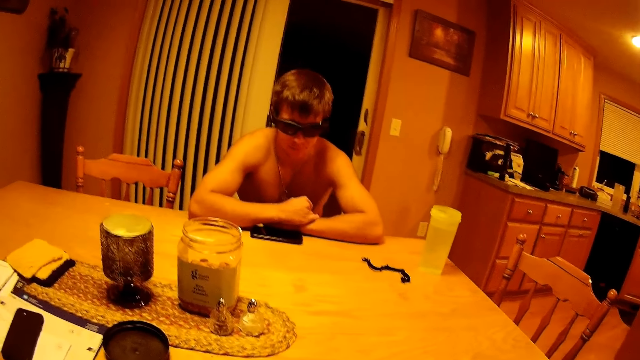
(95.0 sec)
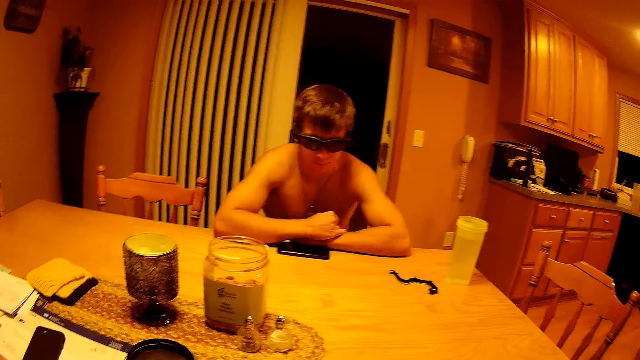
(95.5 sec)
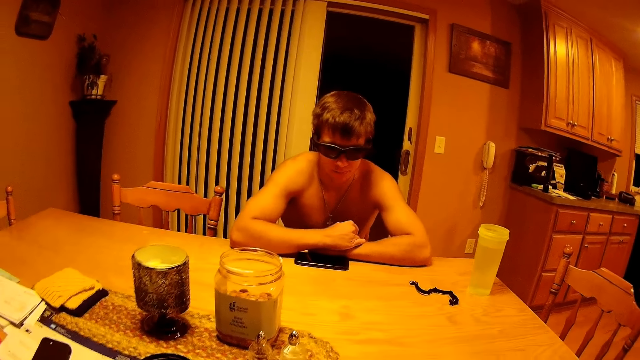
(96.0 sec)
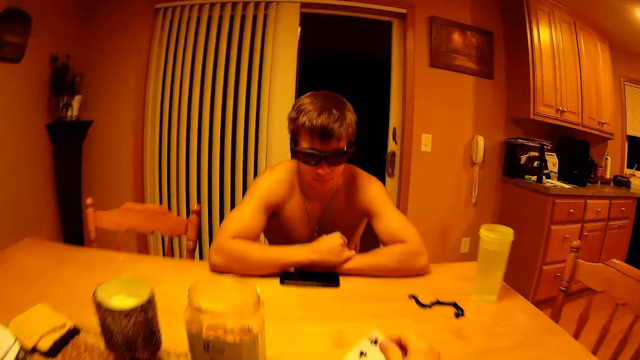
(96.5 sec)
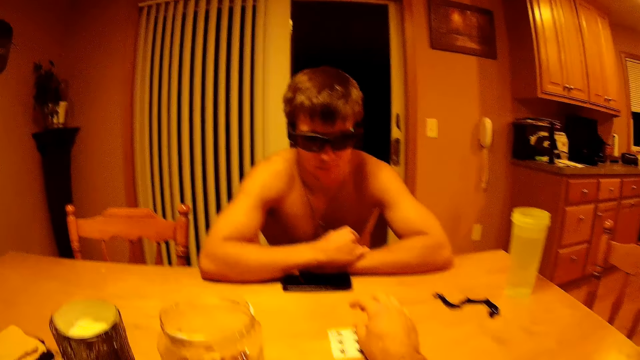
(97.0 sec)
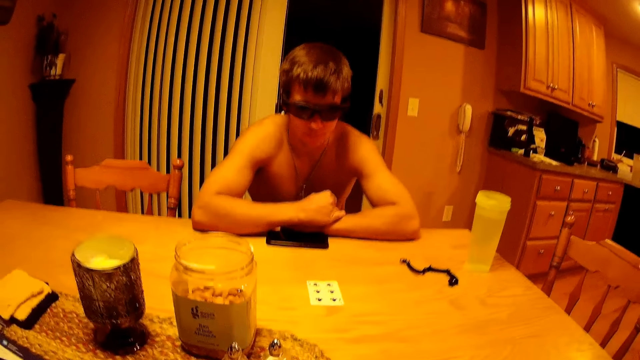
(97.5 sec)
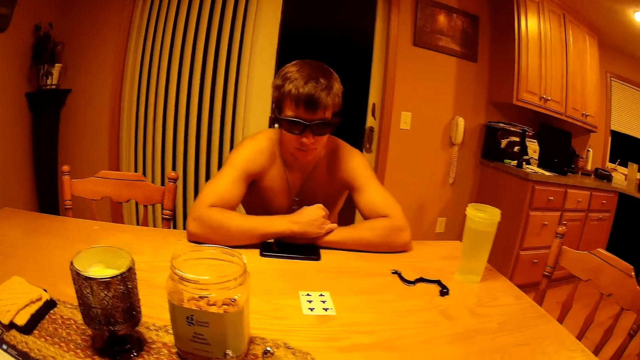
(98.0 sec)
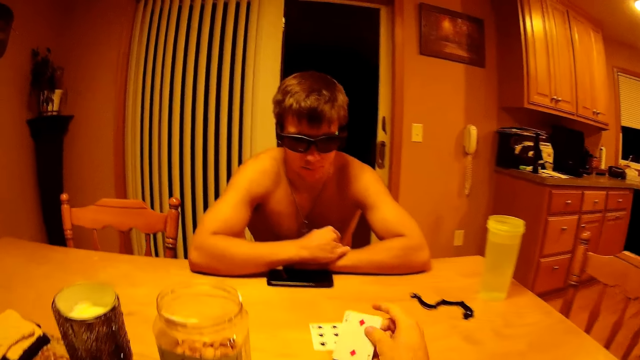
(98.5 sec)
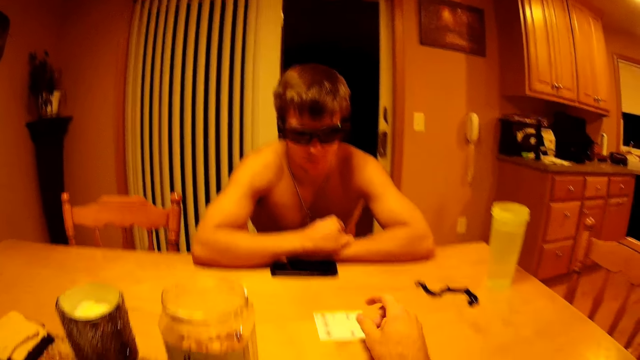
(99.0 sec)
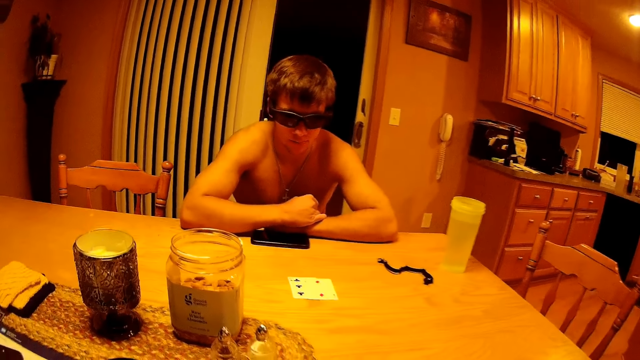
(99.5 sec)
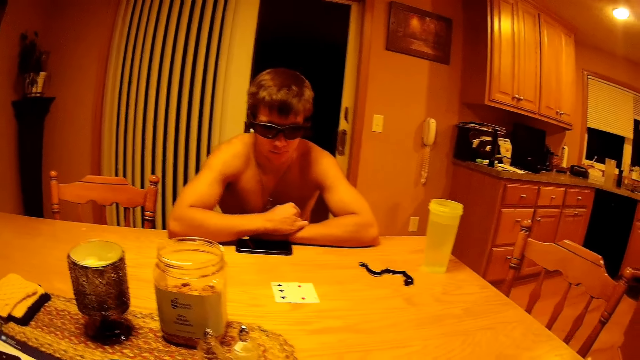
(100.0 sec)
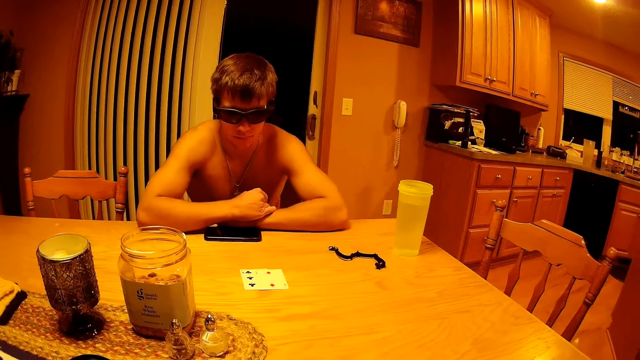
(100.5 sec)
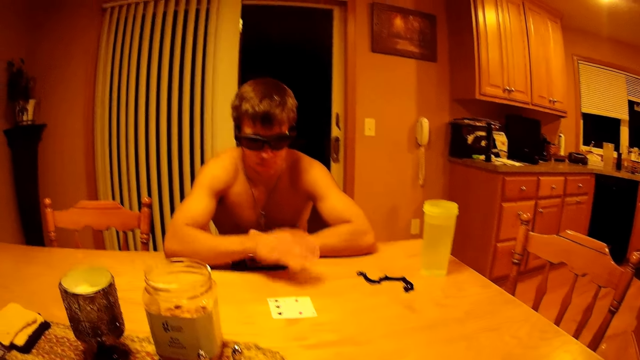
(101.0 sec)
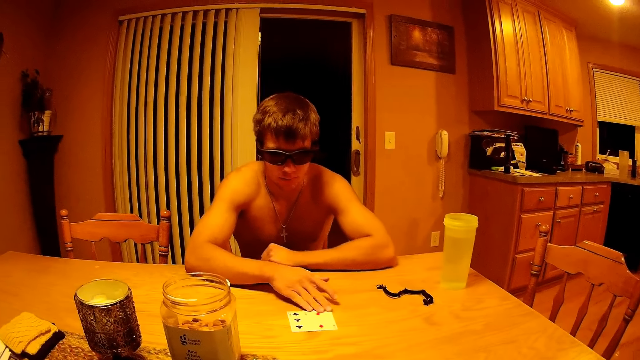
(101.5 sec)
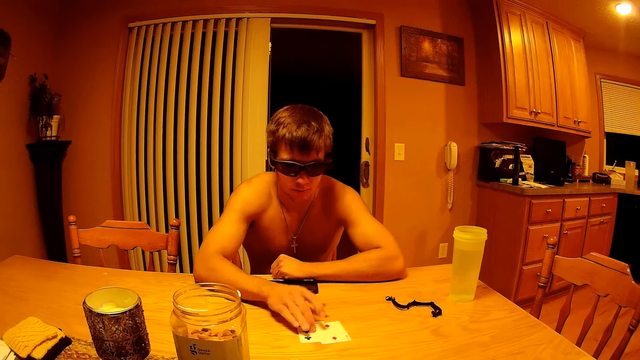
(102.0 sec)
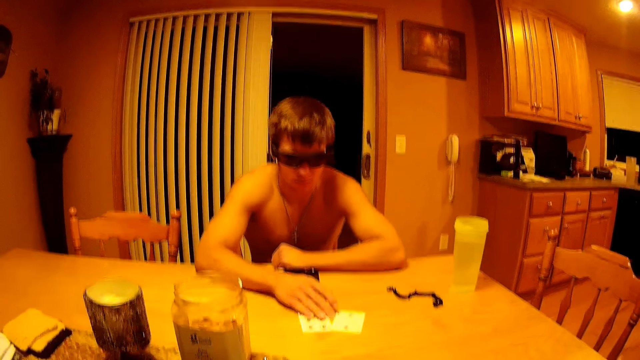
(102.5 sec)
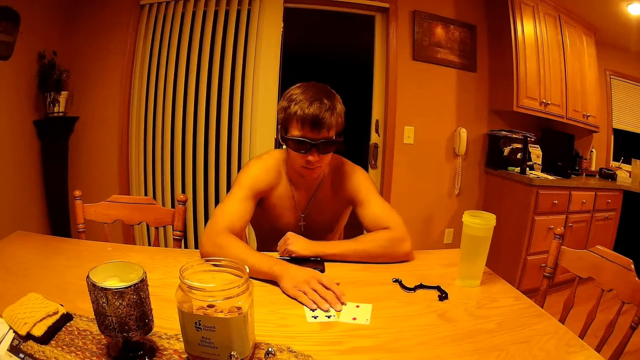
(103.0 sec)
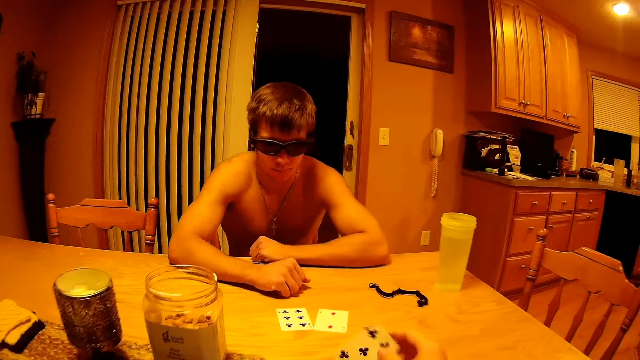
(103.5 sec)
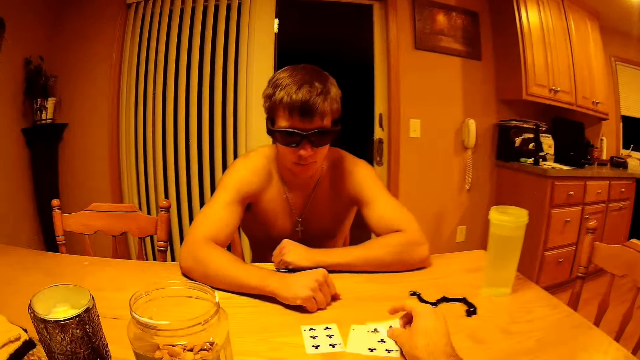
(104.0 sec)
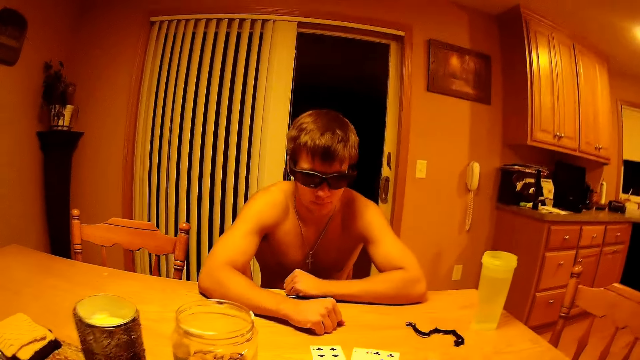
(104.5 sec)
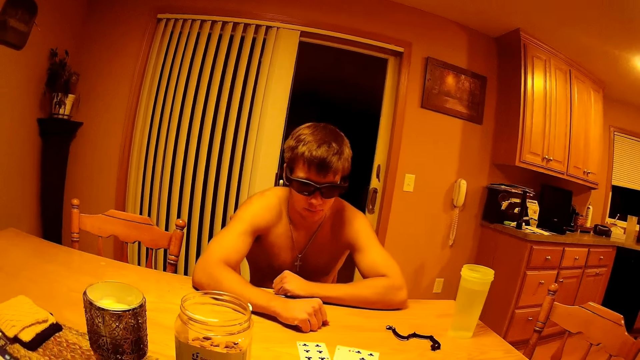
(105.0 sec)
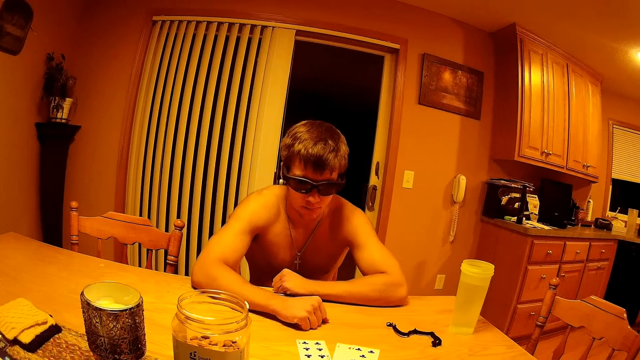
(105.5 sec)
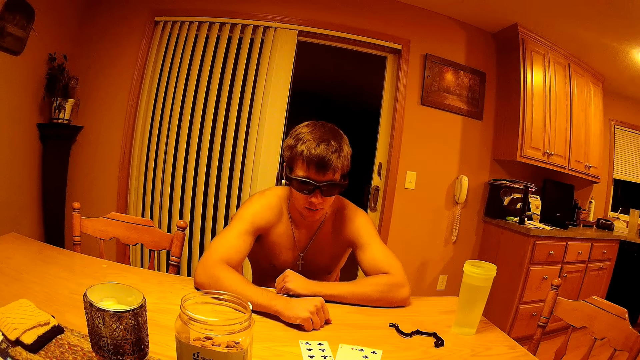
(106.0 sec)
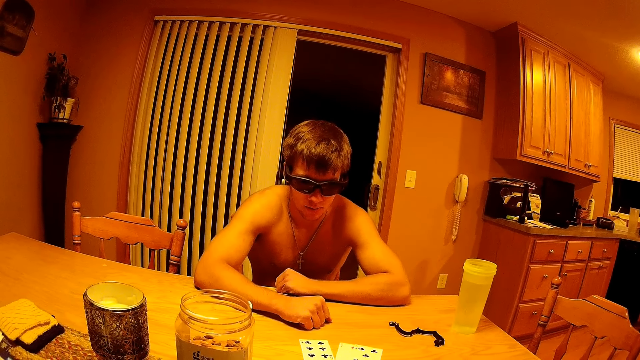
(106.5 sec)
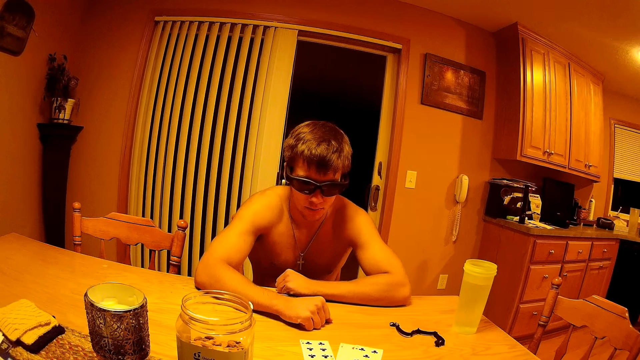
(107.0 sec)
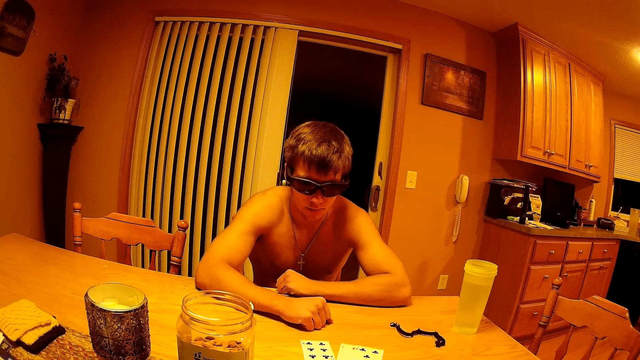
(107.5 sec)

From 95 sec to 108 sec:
The camera wearer puts a card on top of the table. They look at the card on the table. They put a card on top of the other card. A man spreads the cards on the table. The camera wearer puts a card on top of the table.

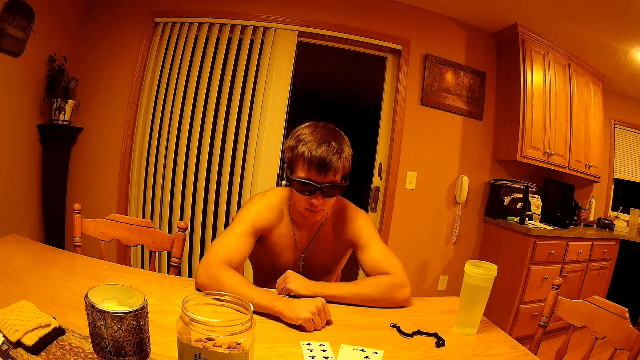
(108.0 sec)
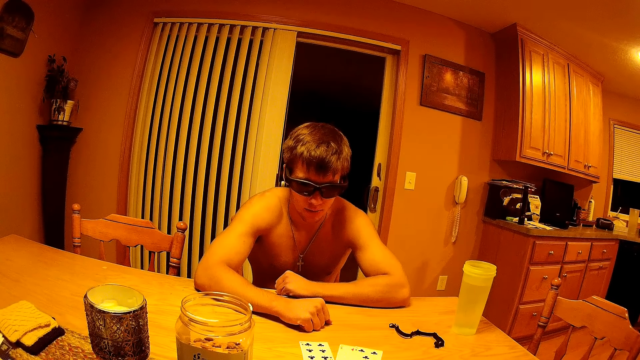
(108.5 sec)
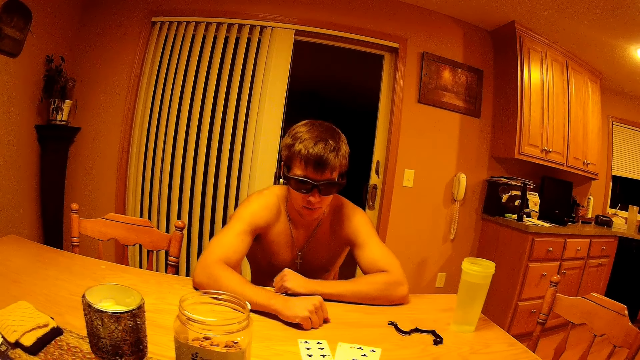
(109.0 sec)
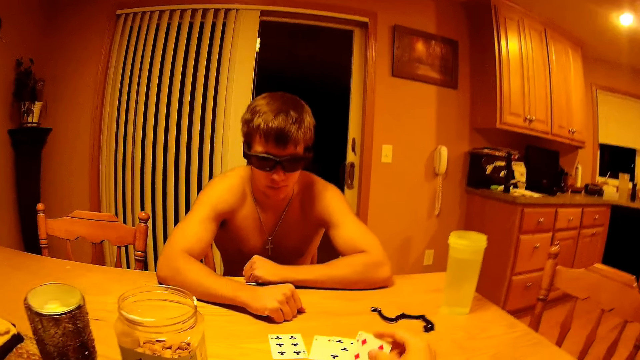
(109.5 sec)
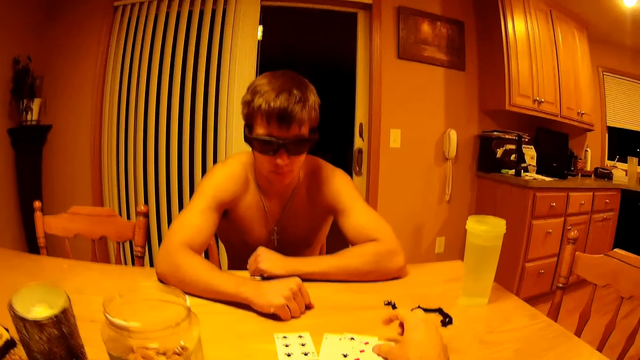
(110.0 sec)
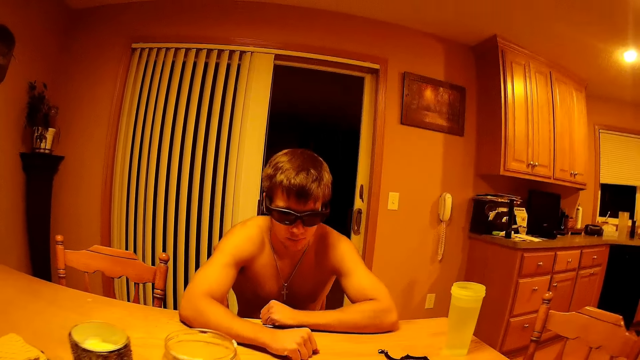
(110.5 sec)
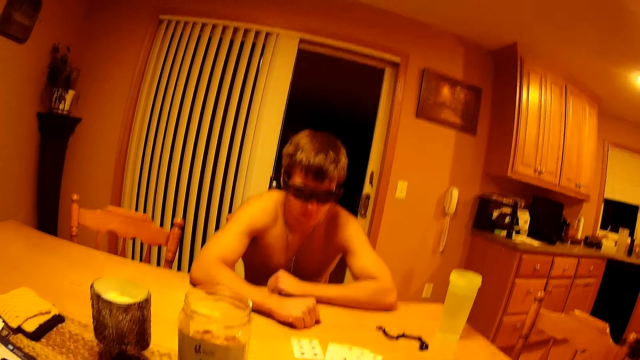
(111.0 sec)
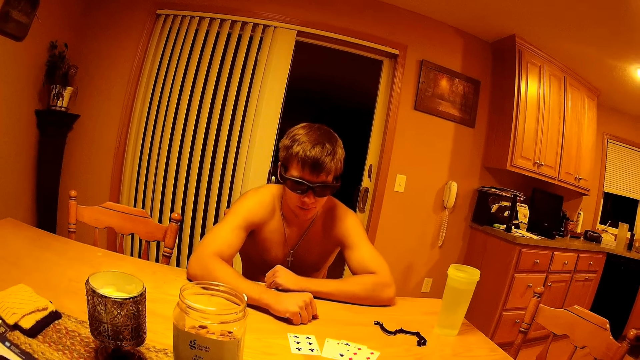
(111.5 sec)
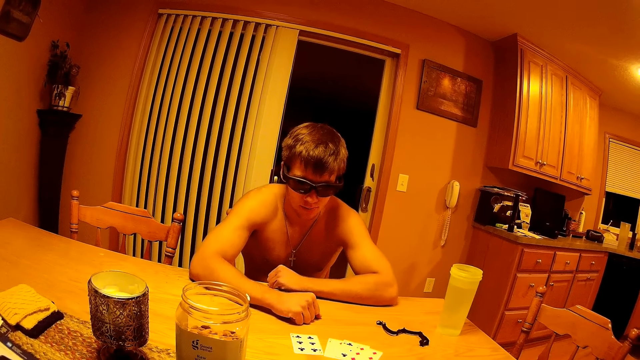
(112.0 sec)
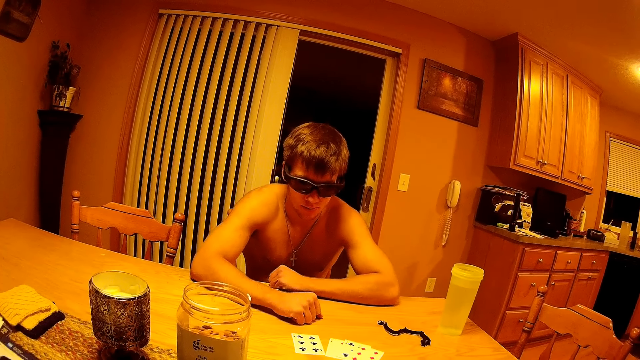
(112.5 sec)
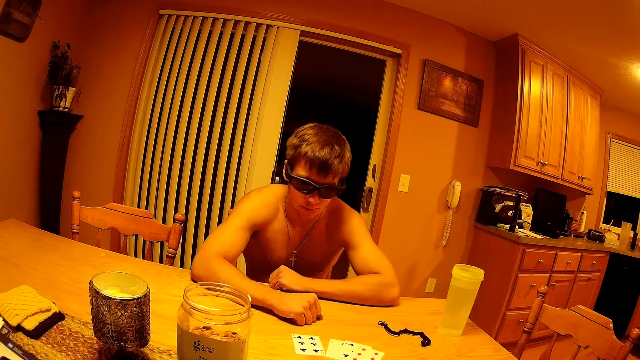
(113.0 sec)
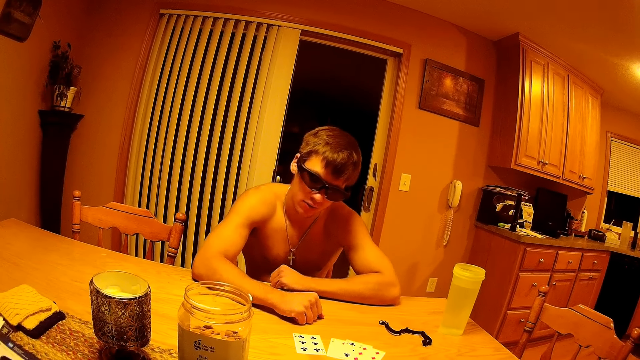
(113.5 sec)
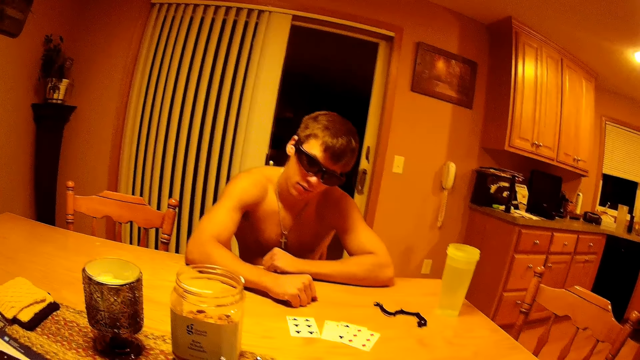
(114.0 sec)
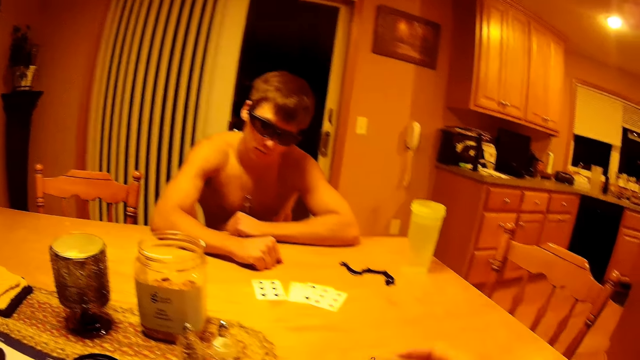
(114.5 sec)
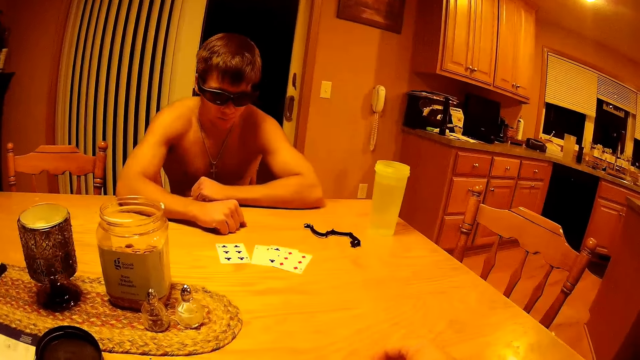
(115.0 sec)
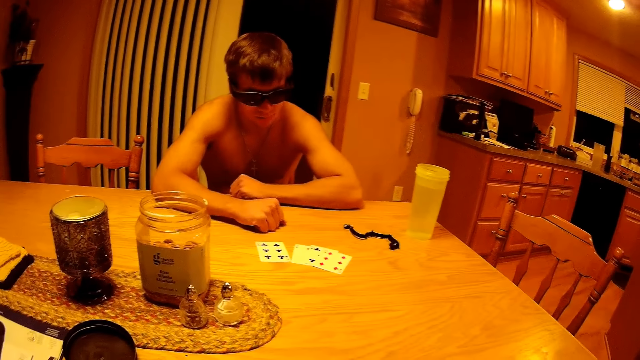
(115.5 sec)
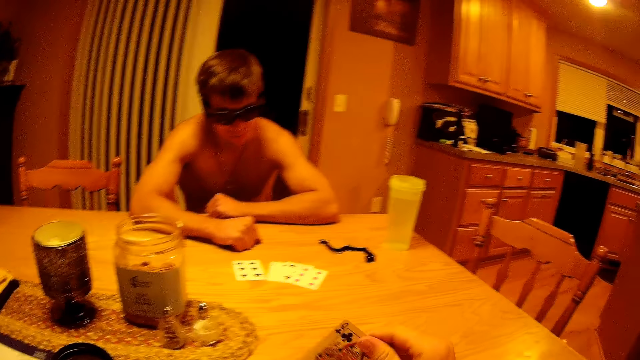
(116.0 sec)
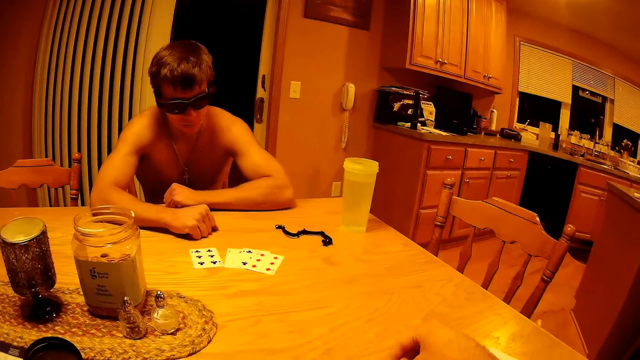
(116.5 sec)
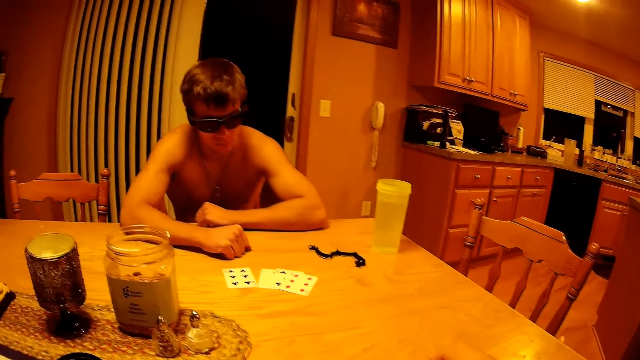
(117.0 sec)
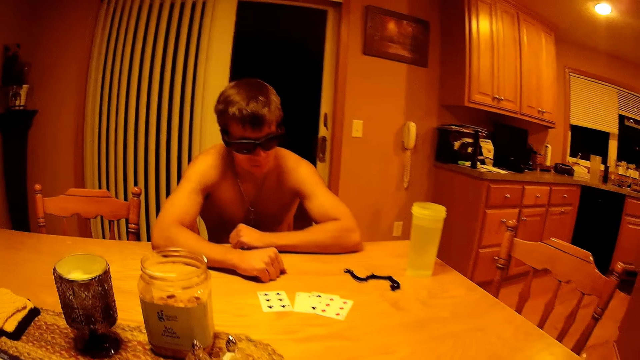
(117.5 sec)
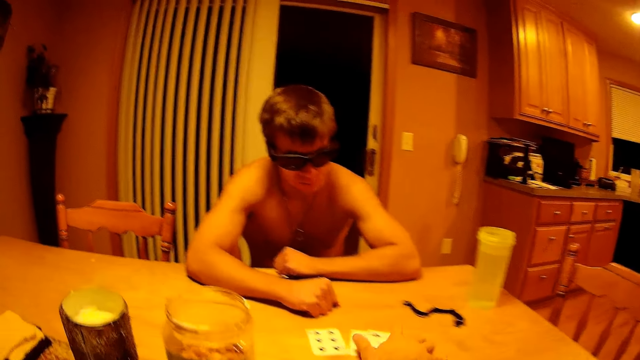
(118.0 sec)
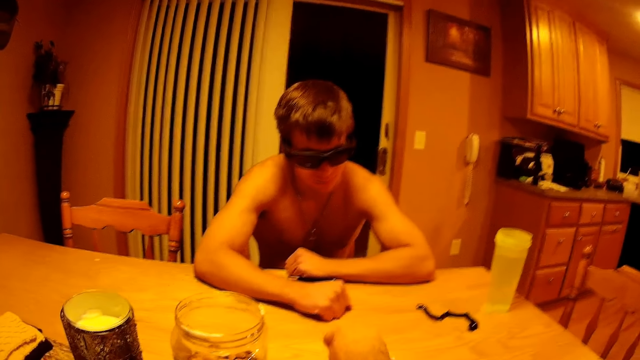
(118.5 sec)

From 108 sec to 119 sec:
The camera wearer looks at the cards on the table. They put a card on top of the table. A man looks at the cards on the table. The camera wearer holds a card. They put down the card. They talk to the man. They pick up the cards from the table.
